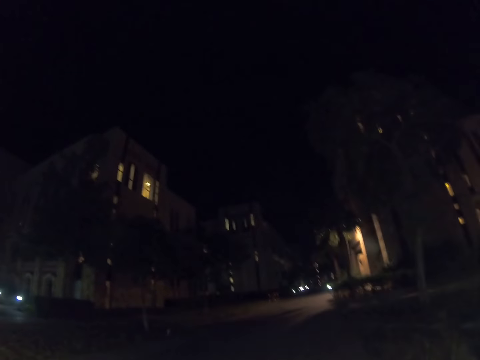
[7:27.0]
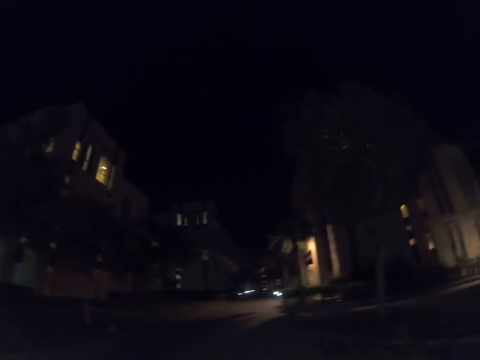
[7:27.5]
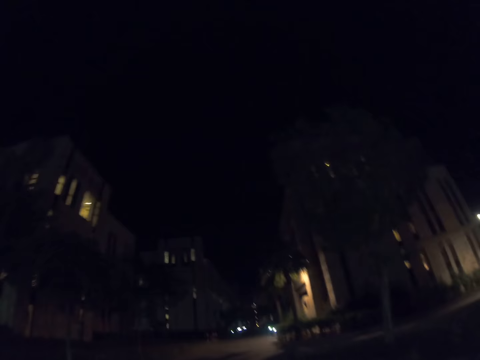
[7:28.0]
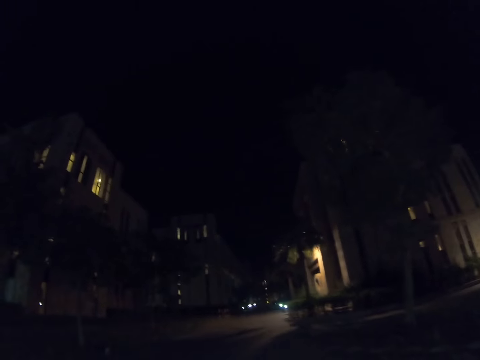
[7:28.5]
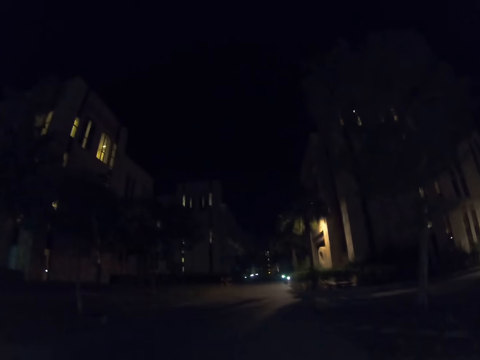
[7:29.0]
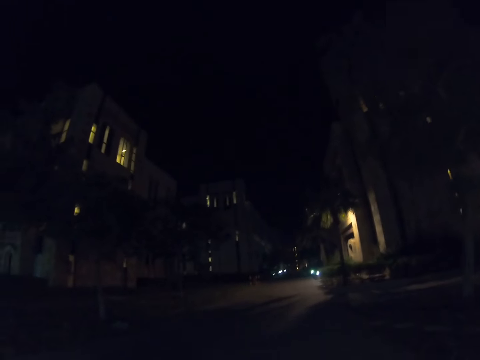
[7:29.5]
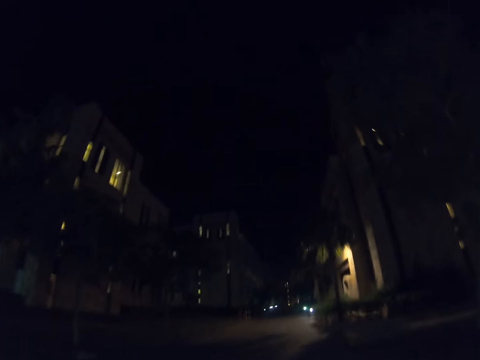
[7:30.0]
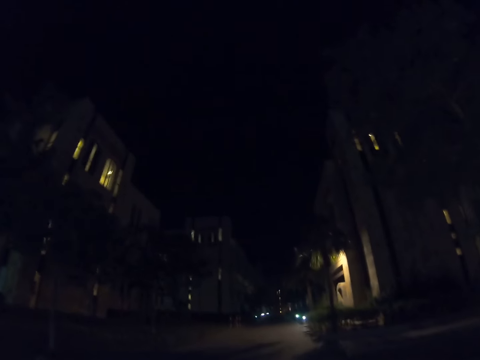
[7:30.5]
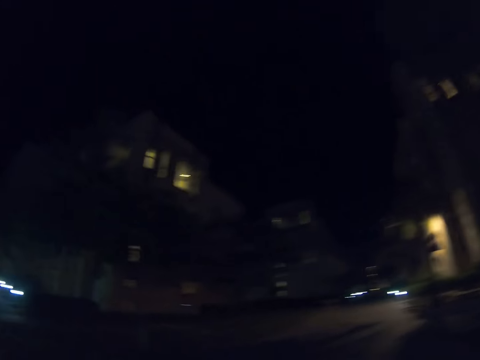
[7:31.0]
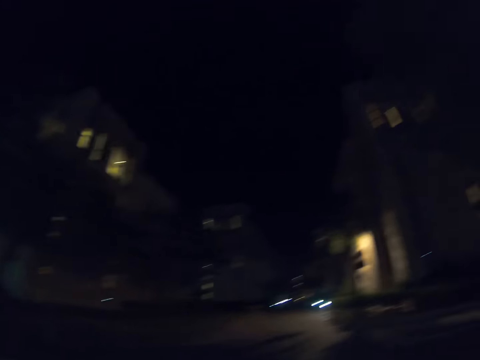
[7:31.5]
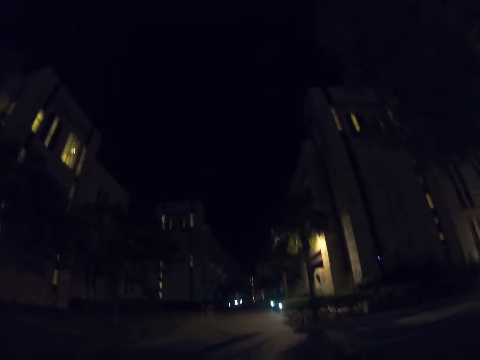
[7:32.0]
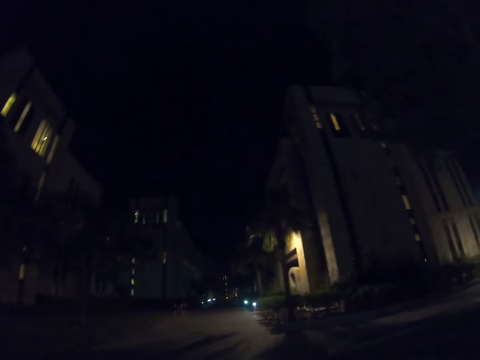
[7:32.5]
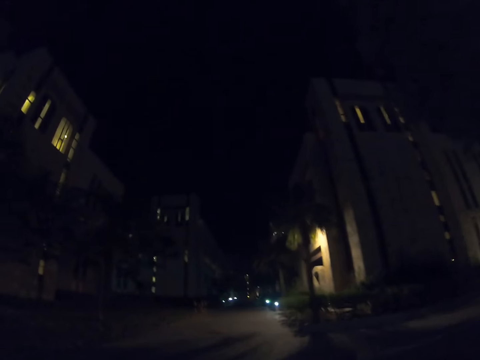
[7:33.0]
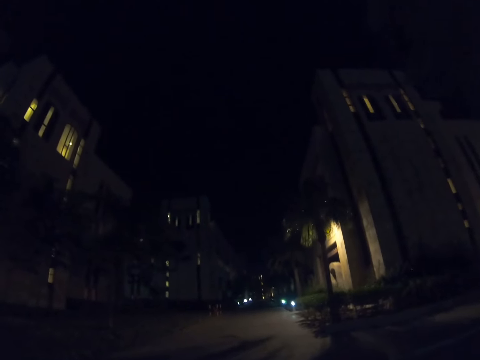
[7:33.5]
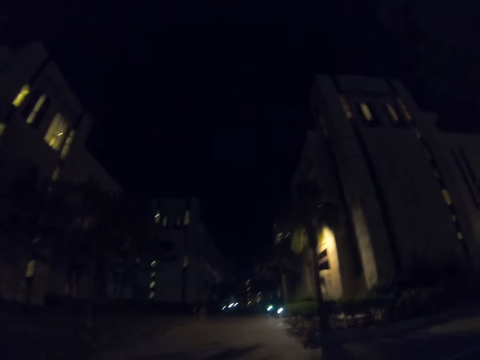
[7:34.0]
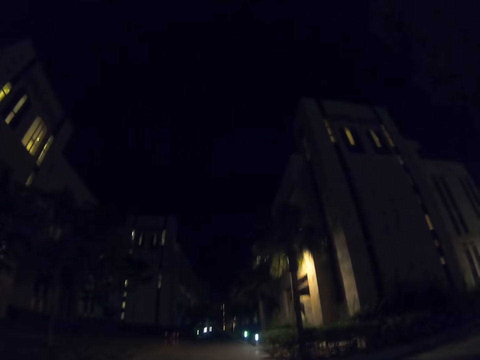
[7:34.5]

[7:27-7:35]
The camera wearer looks around the city. They walk along the road.
